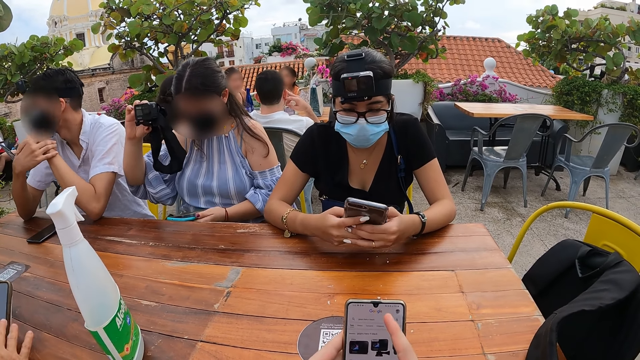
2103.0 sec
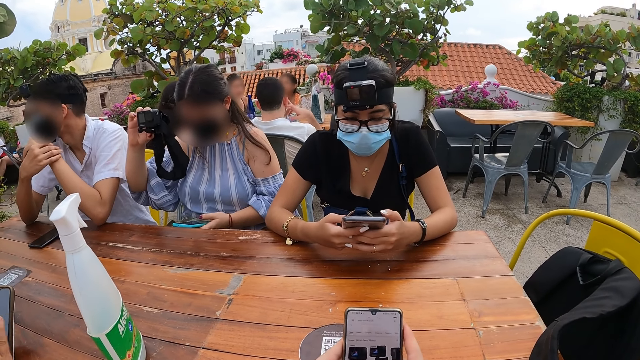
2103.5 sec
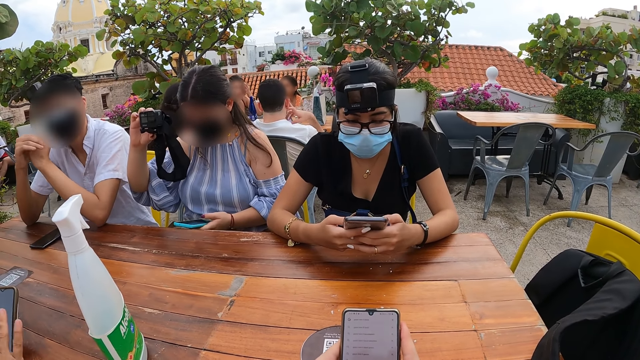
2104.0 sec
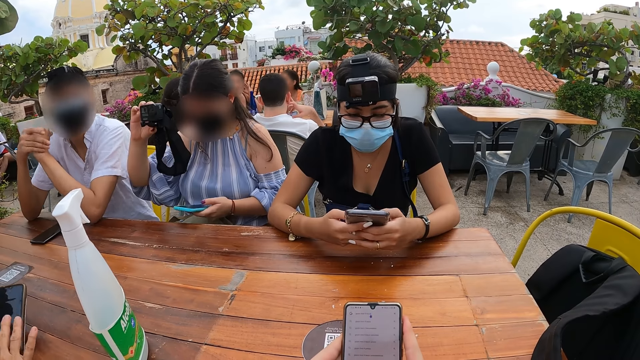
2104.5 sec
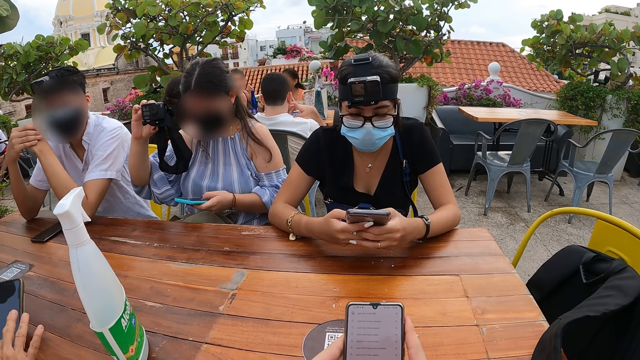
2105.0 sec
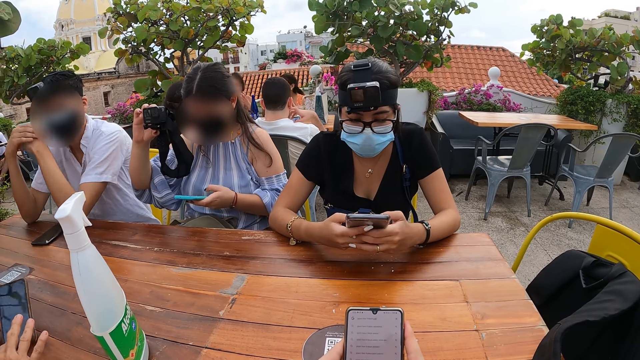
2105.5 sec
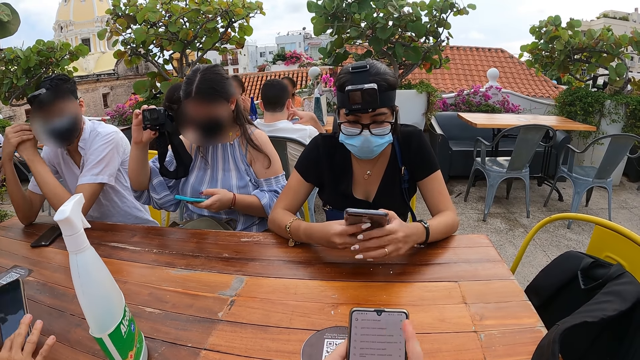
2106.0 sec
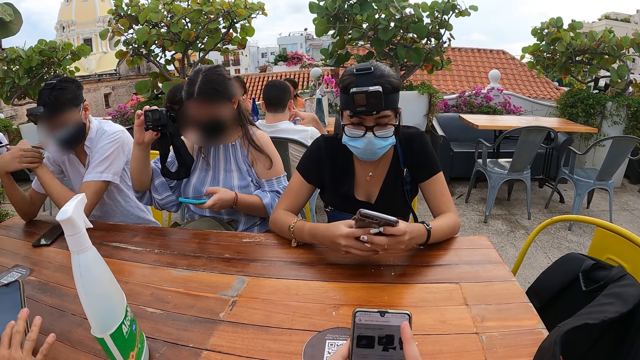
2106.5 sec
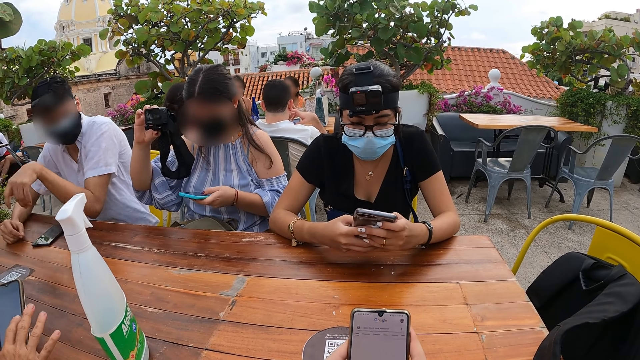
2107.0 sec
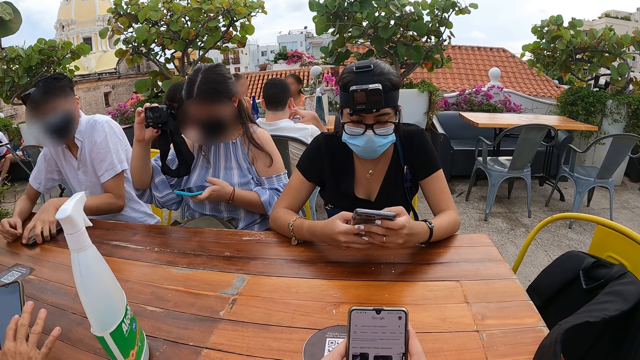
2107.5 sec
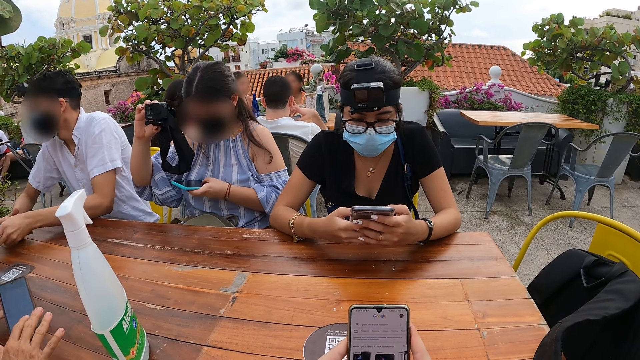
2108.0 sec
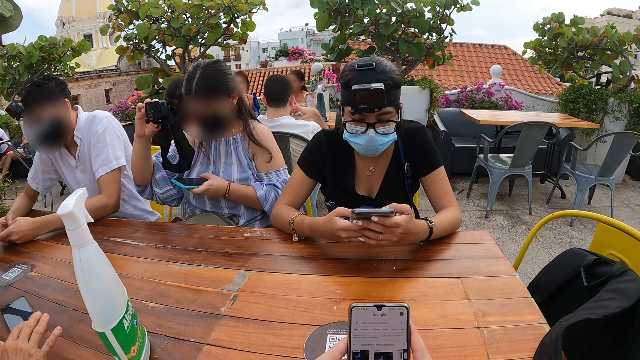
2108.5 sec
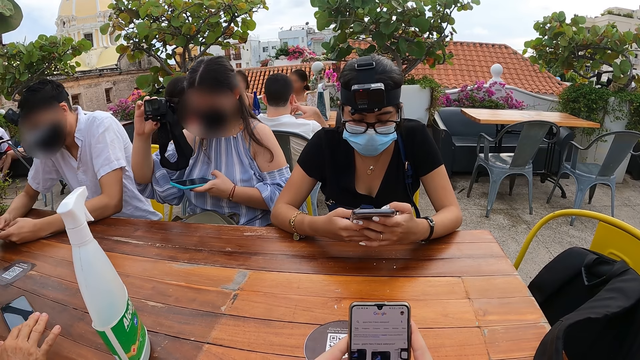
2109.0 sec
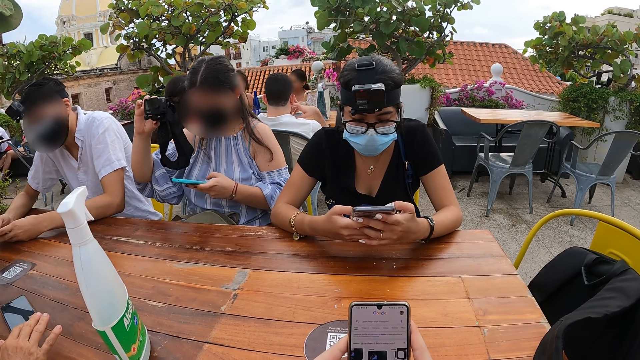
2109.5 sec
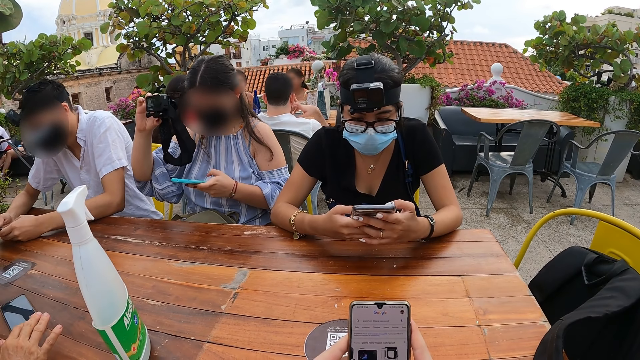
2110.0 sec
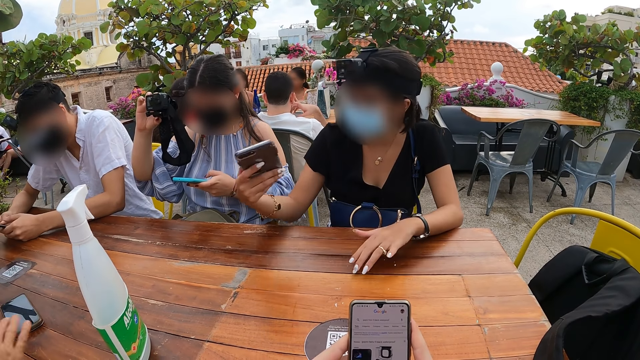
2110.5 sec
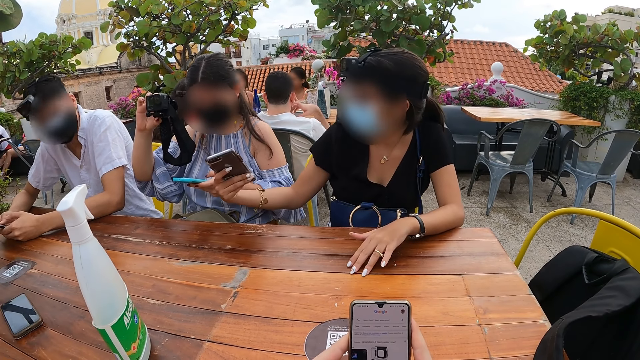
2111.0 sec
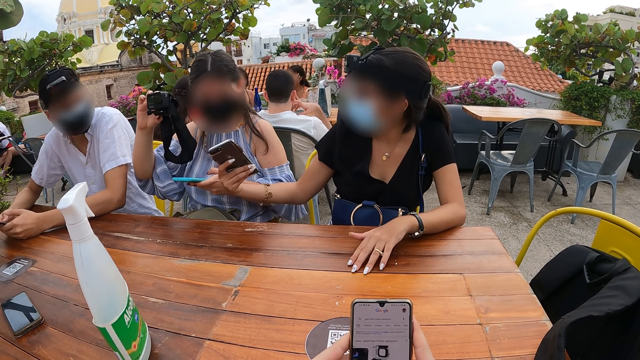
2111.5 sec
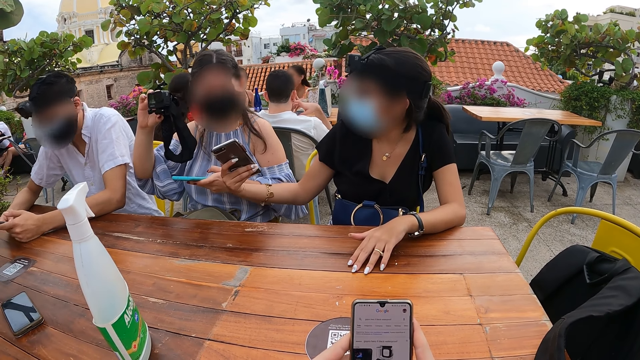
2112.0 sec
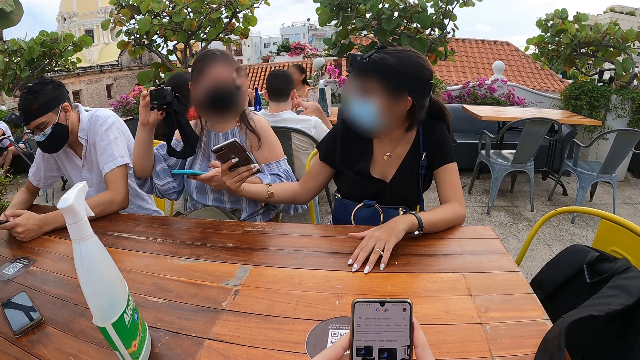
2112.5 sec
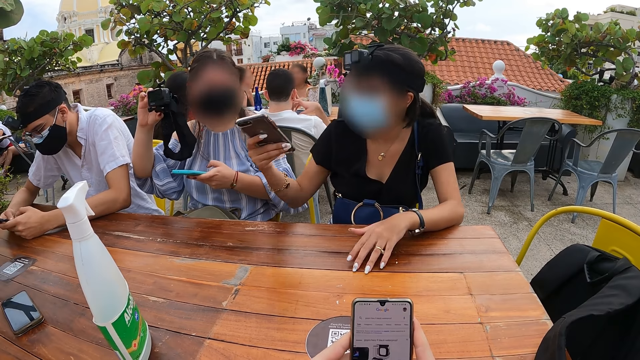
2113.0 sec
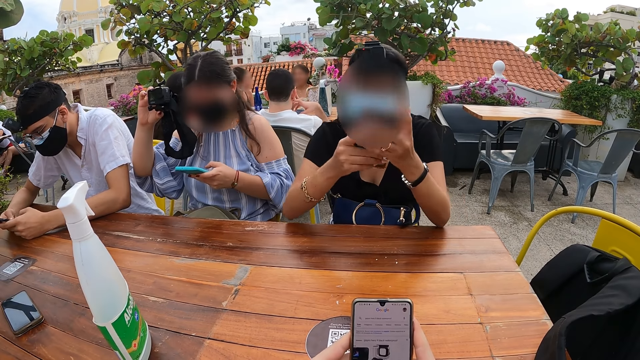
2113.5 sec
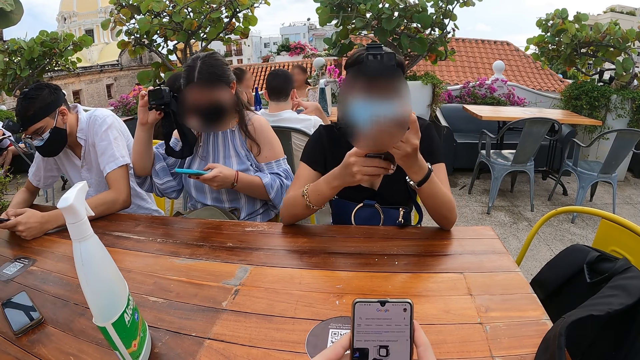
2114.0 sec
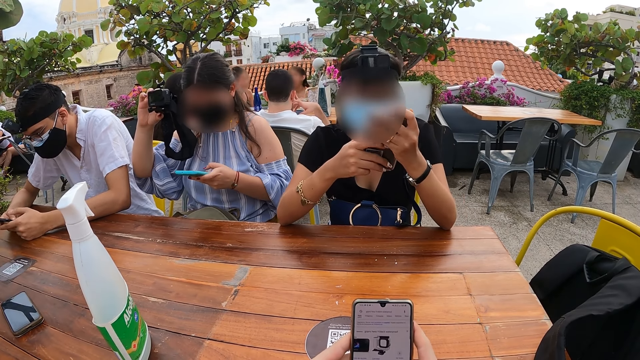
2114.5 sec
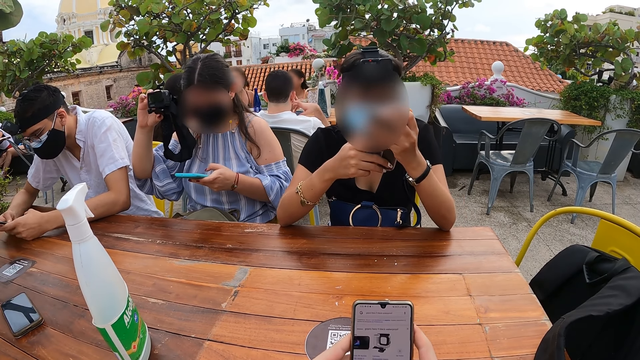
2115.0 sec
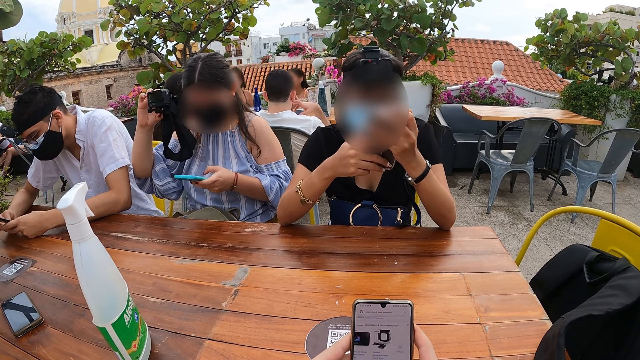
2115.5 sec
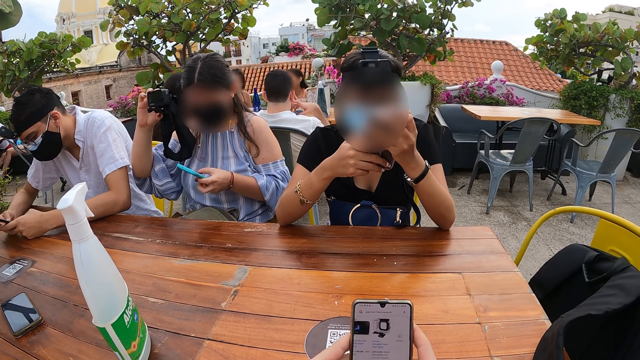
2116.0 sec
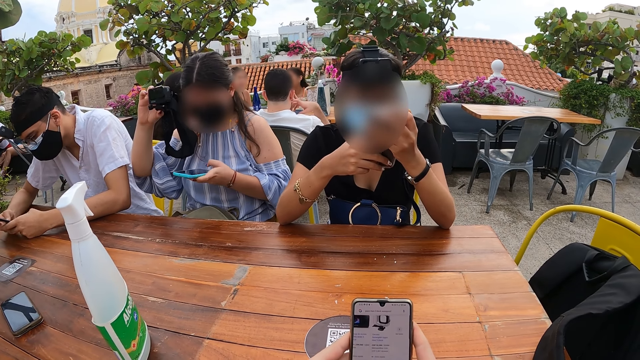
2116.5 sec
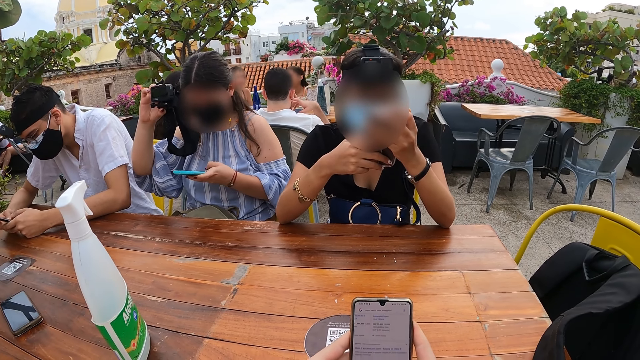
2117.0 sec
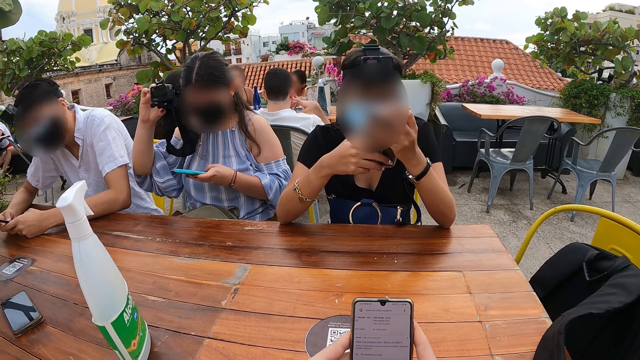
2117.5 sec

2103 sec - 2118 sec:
A woman operates a mobile phone with both hands. Another woman operates the mobile phone with her left hand. A man picks the mobile phone from the table with his left hand. The man operates the mobile phone with both hands. A third woman interacts with the second woman and the man. The third woman operates the mobile phone with both hands. The second woman operates the mobile phone with her left hand.

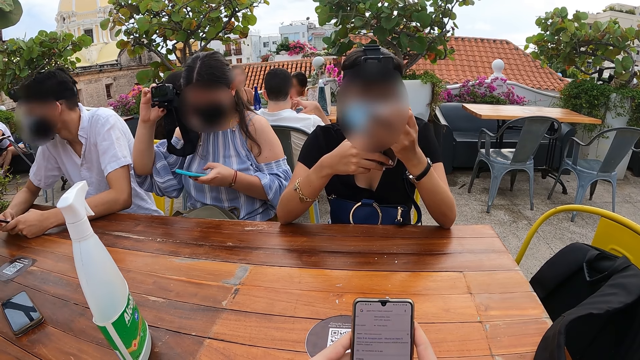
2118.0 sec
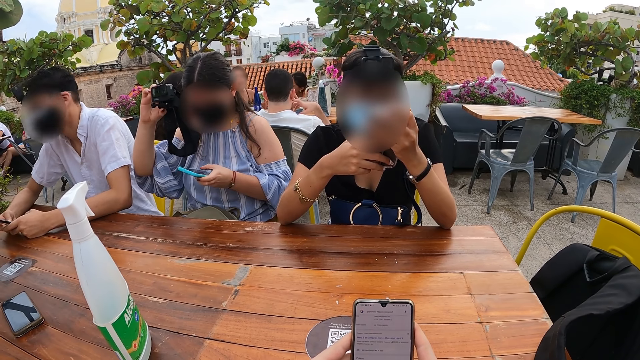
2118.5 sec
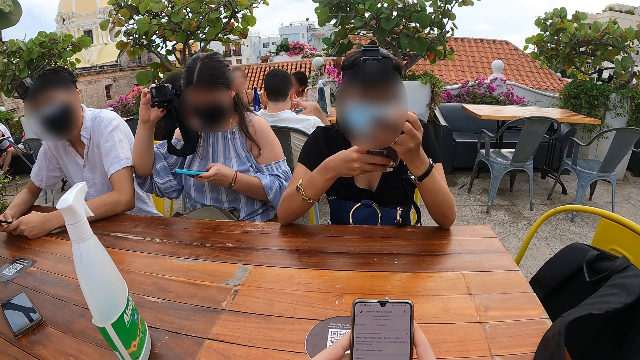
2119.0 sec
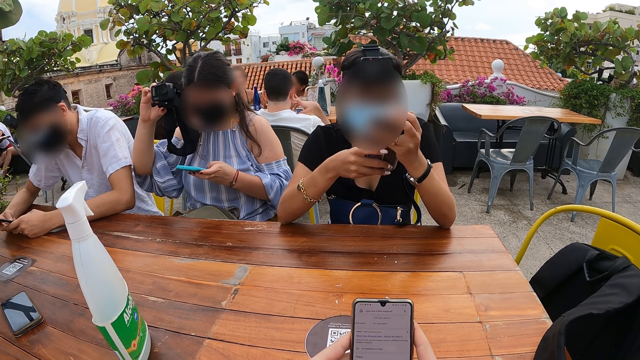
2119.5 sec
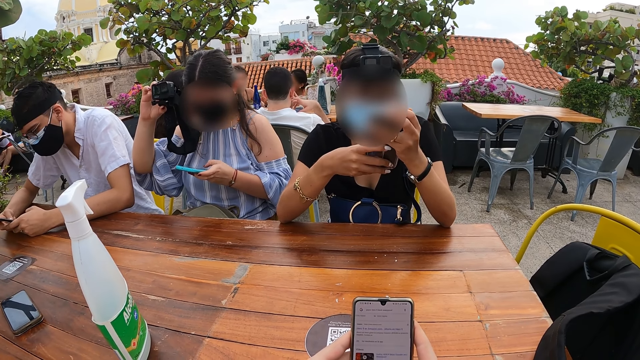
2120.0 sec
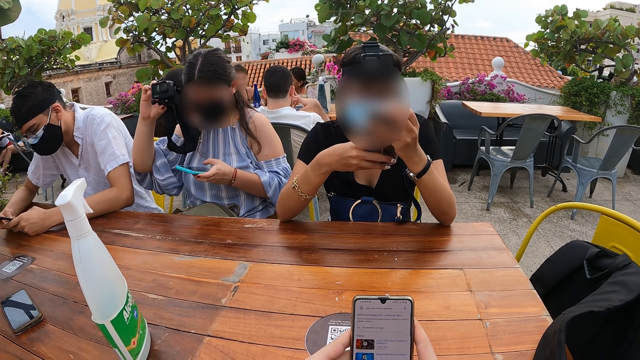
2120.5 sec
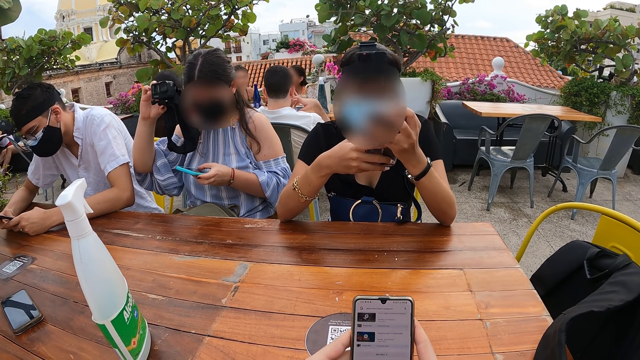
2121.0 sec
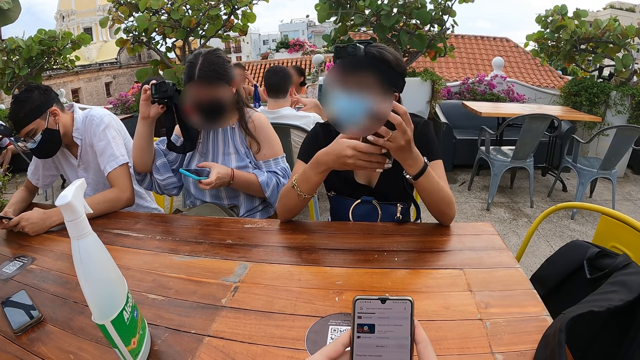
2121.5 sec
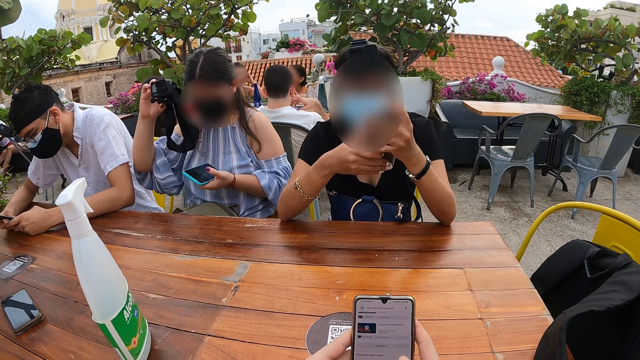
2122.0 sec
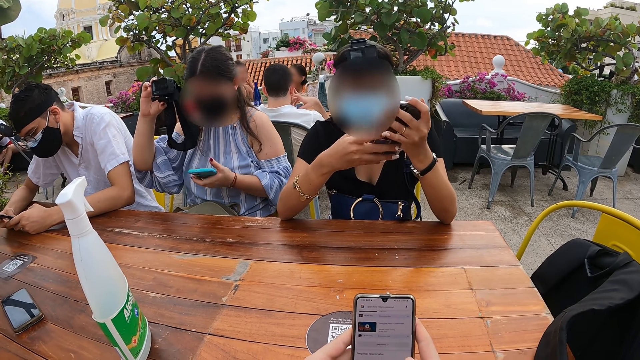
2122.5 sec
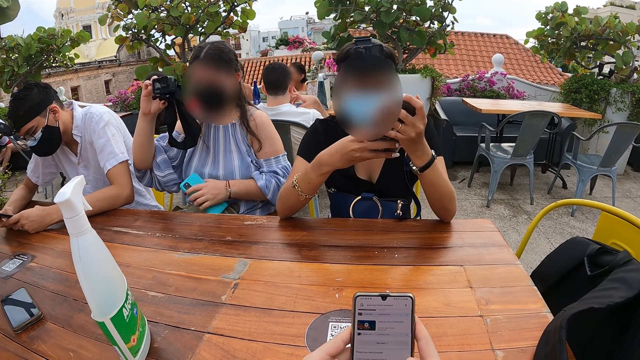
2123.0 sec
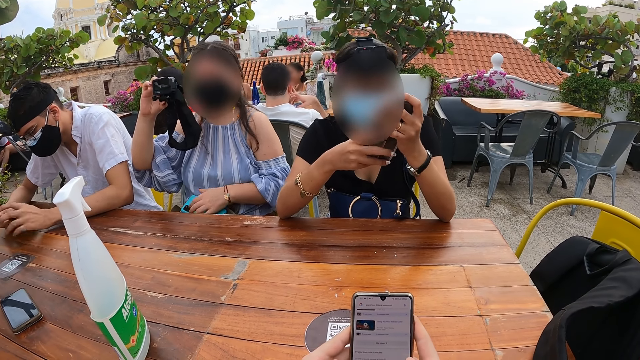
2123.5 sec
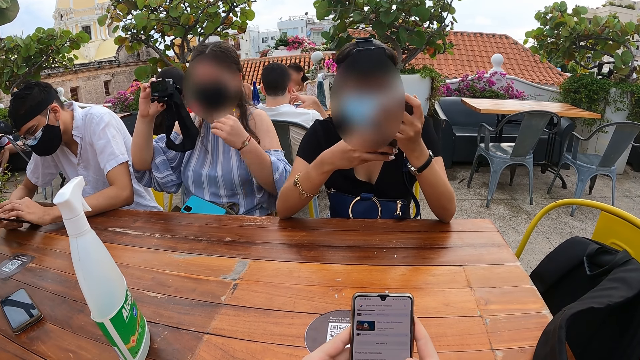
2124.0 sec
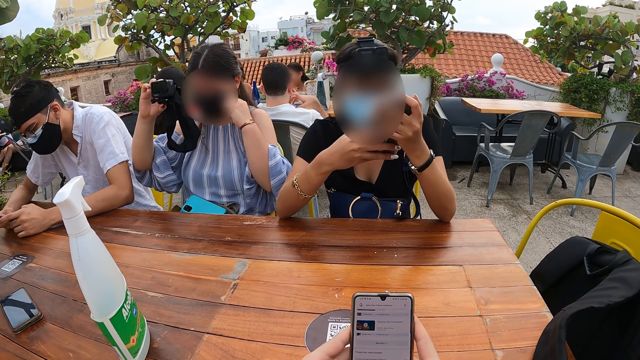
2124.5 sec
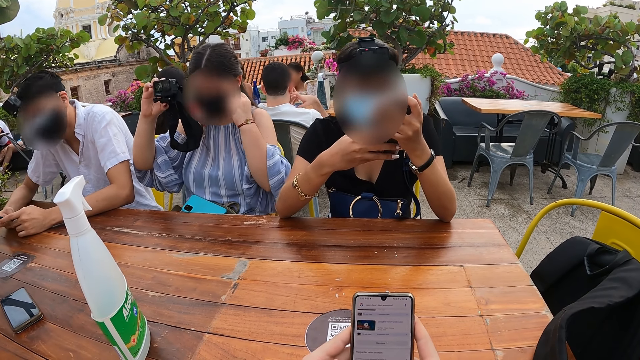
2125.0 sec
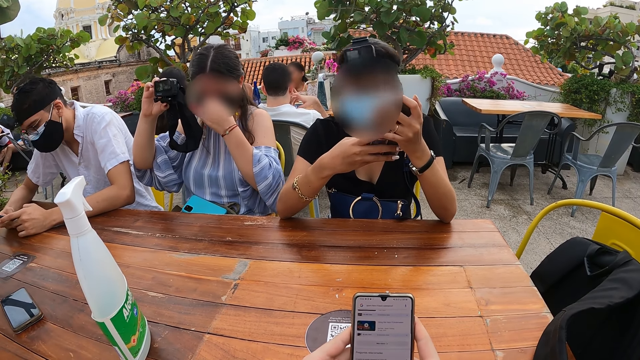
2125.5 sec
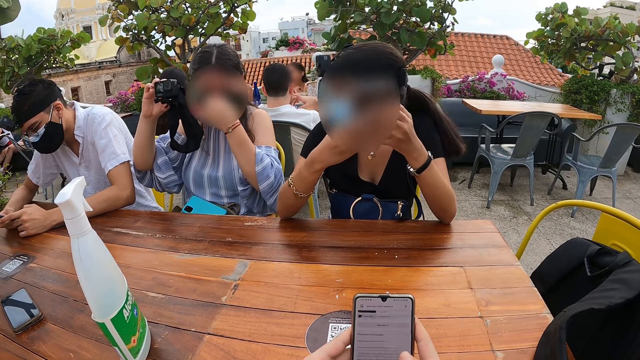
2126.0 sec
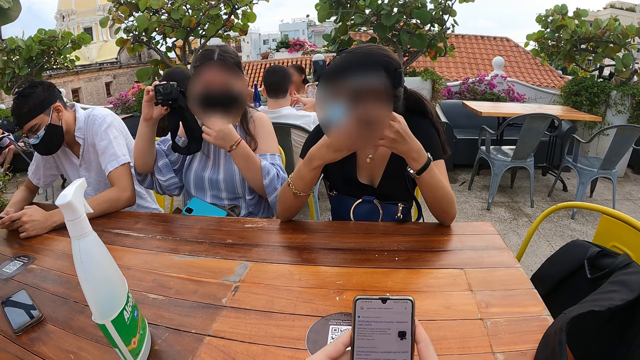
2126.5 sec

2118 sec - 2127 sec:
A woman drops the mobile phone on her lap with her left hand.
